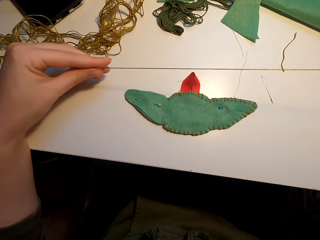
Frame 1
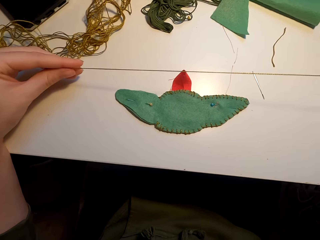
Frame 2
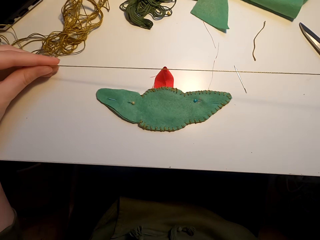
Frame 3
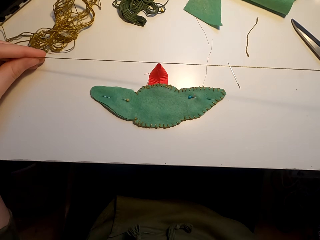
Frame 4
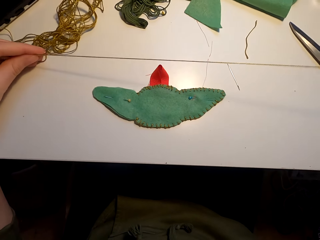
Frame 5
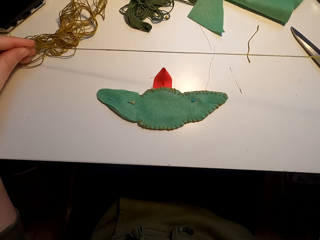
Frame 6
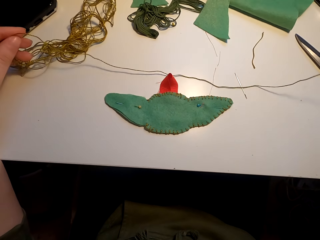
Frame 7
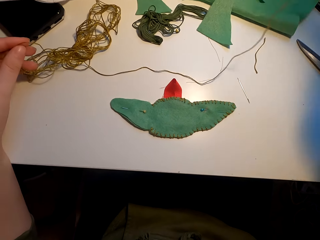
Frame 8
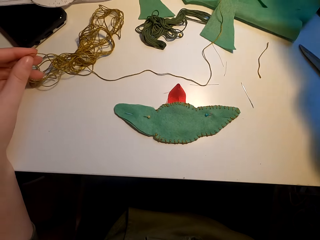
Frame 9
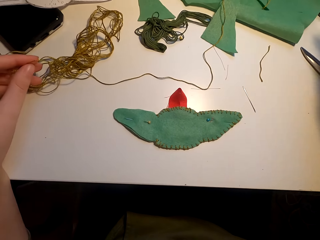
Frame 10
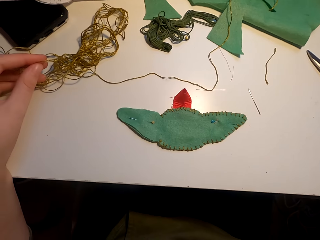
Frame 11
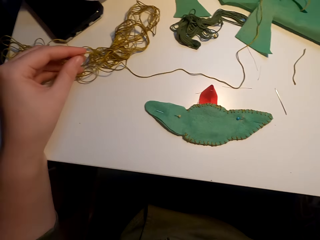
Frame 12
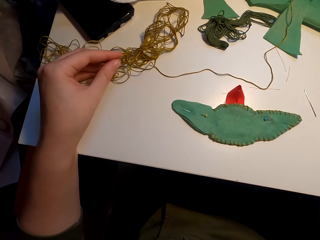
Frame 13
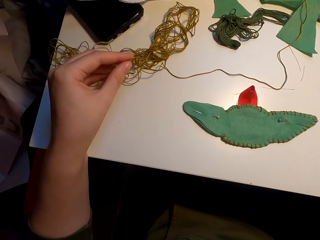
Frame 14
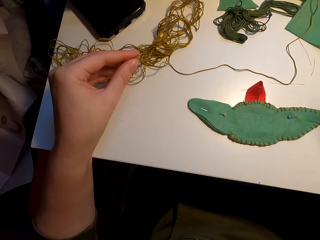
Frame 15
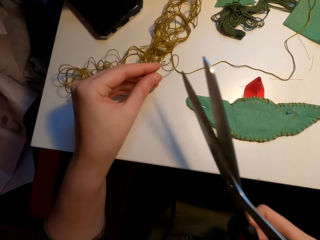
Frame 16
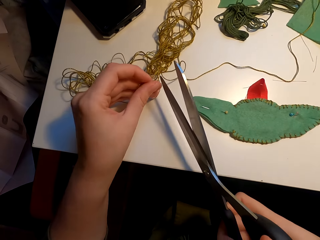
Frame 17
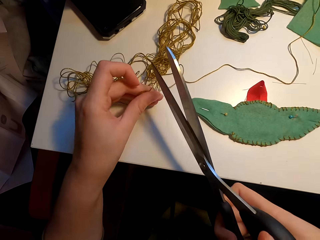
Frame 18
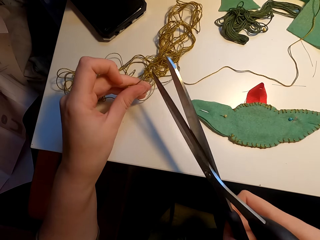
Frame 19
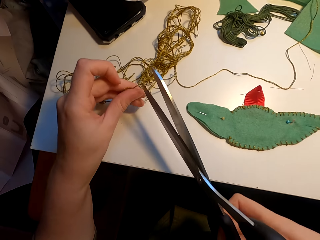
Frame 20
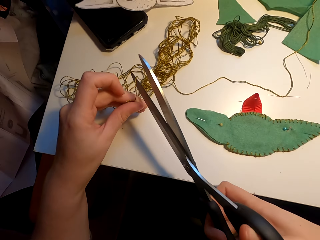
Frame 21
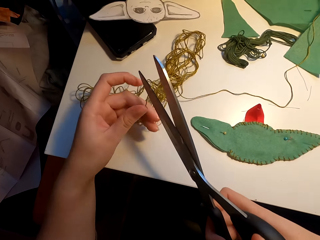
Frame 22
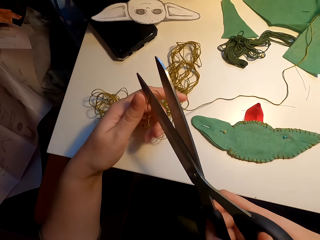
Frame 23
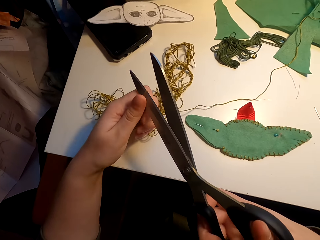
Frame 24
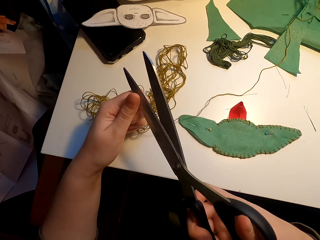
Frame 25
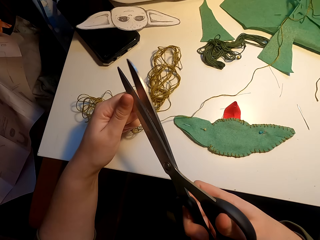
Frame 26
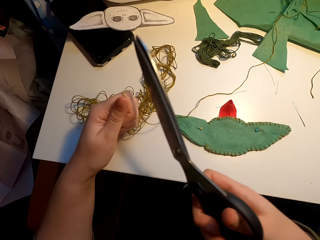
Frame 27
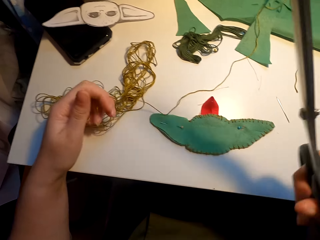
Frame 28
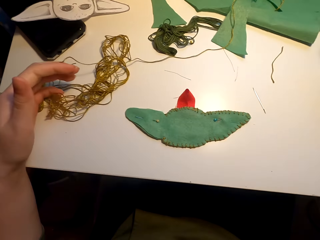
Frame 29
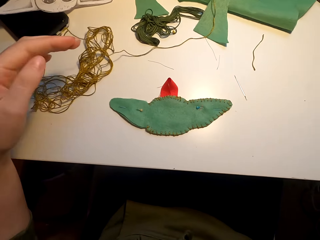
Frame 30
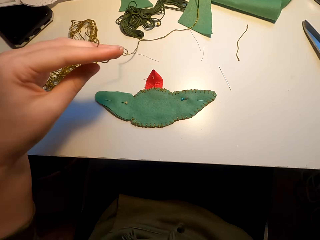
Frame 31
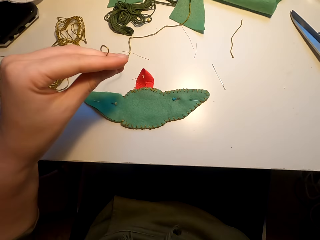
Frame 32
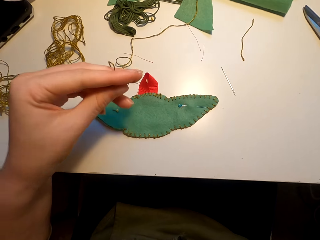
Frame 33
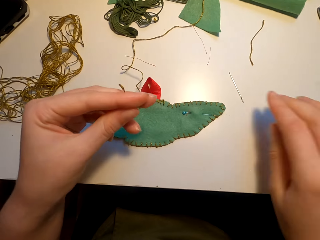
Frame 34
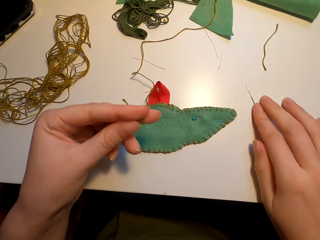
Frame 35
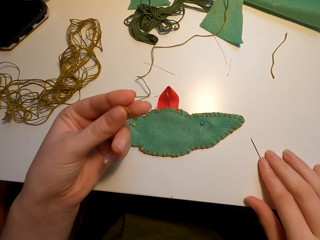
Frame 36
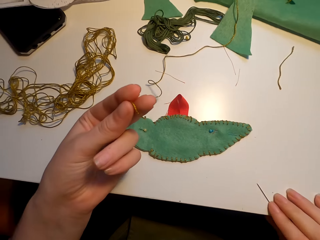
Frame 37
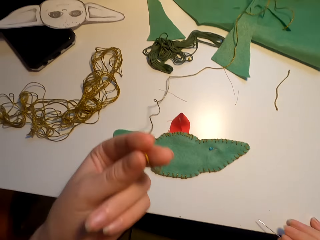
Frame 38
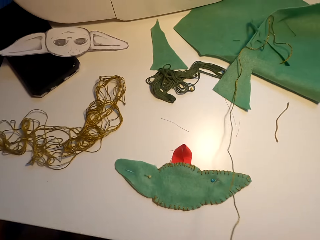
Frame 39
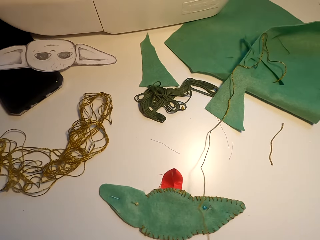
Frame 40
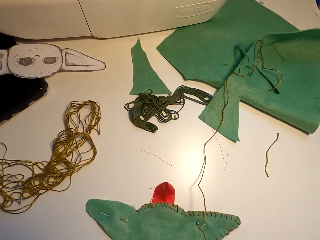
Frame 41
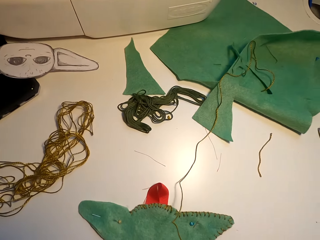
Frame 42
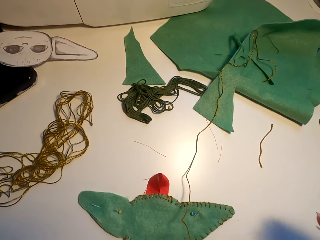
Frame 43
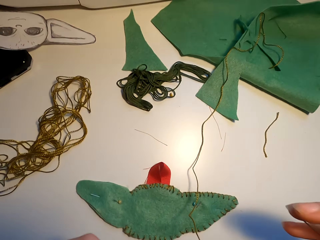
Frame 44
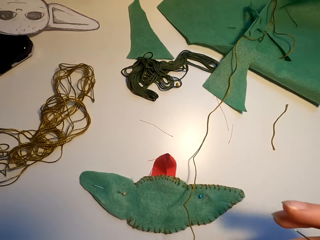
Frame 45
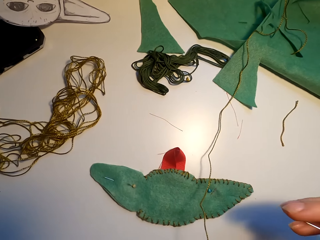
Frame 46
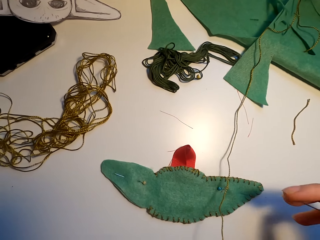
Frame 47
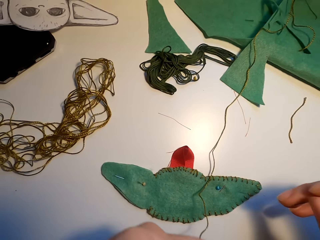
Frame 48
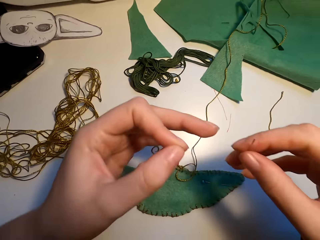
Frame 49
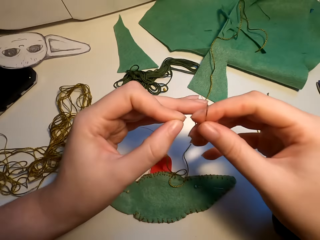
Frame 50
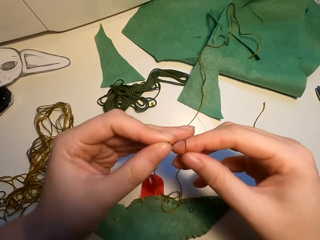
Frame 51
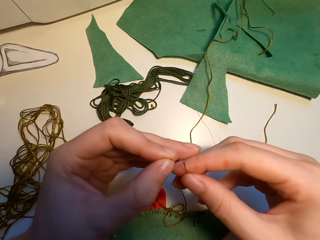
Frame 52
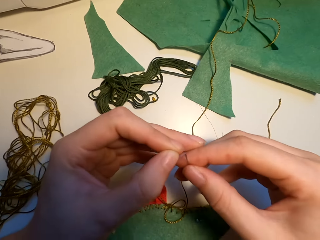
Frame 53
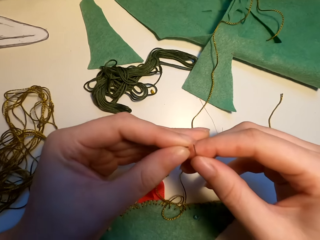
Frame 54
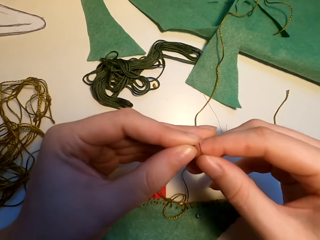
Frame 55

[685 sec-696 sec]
The camera wearer cuts the yarn or thread with scissors. They place the scissors on the table. They move the thread. They put the yarn in the needle.

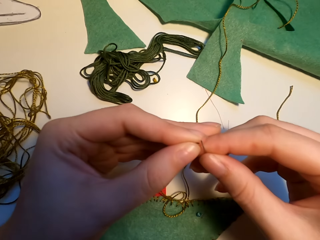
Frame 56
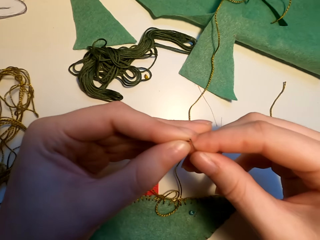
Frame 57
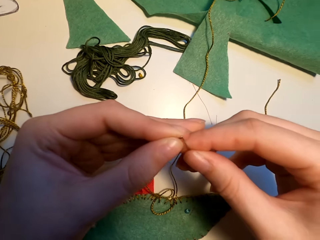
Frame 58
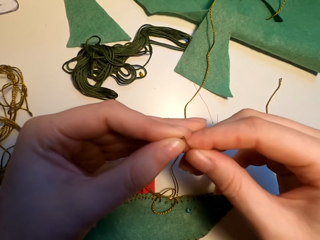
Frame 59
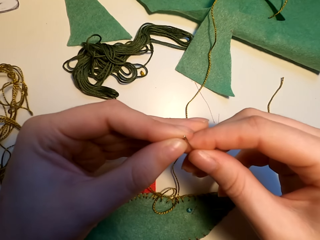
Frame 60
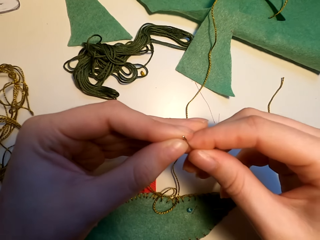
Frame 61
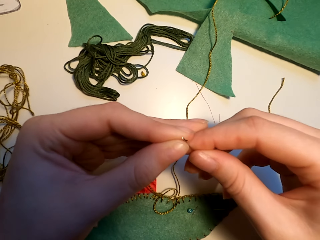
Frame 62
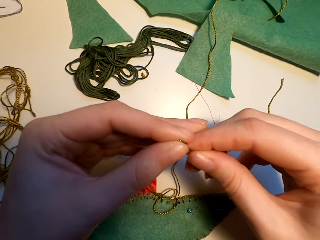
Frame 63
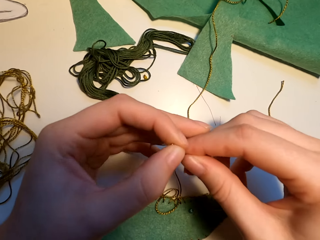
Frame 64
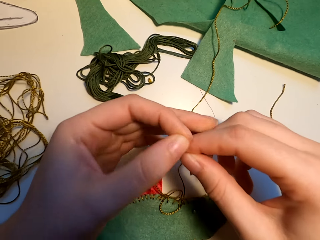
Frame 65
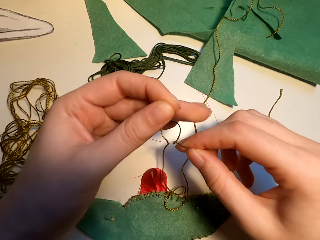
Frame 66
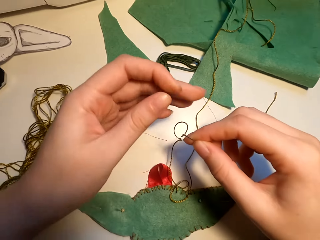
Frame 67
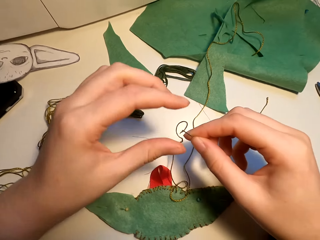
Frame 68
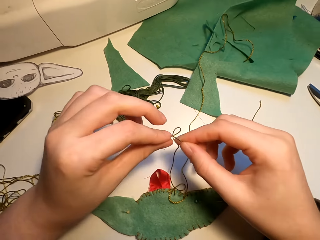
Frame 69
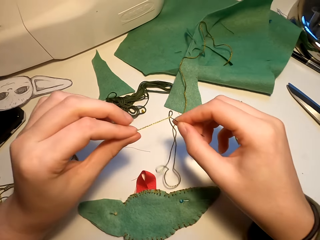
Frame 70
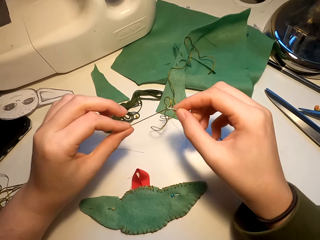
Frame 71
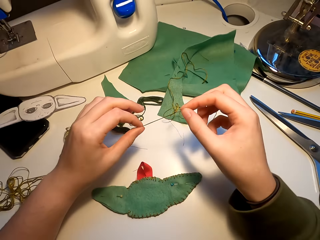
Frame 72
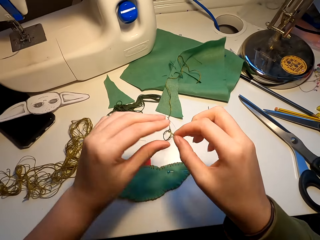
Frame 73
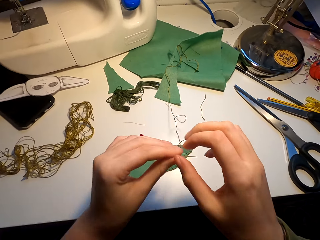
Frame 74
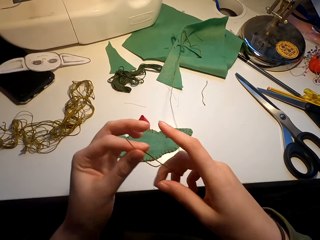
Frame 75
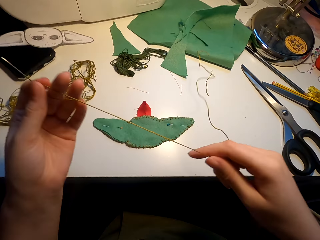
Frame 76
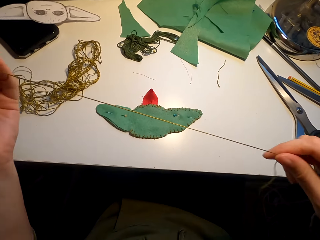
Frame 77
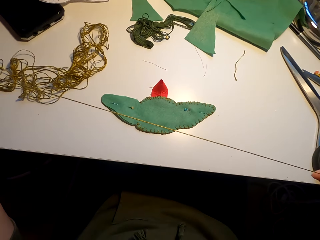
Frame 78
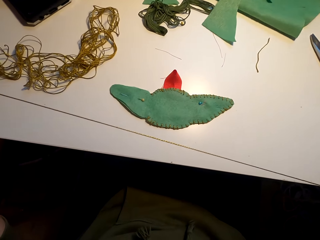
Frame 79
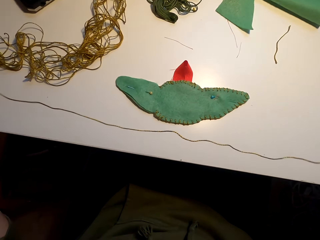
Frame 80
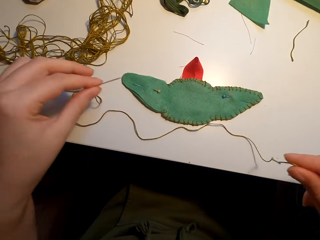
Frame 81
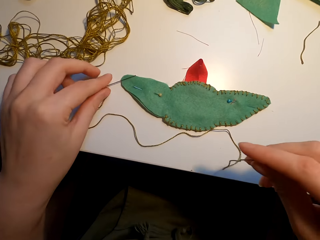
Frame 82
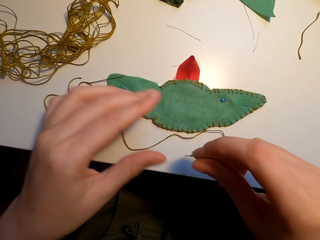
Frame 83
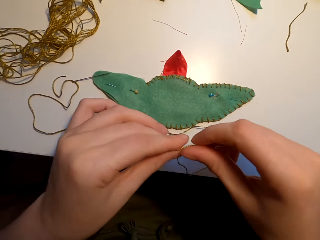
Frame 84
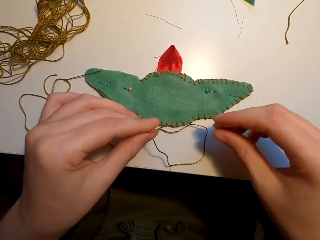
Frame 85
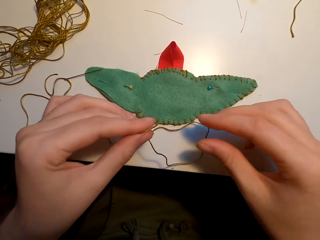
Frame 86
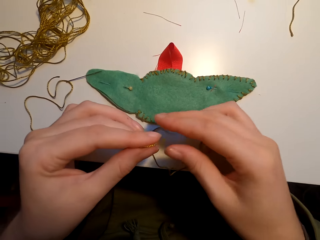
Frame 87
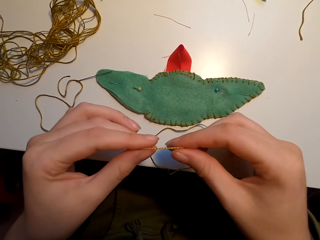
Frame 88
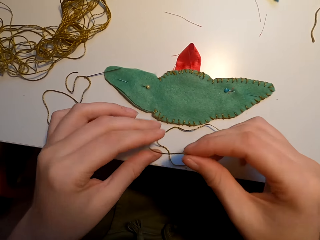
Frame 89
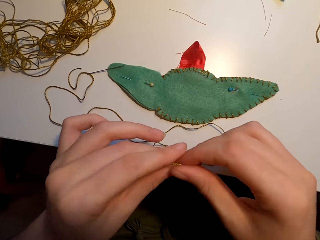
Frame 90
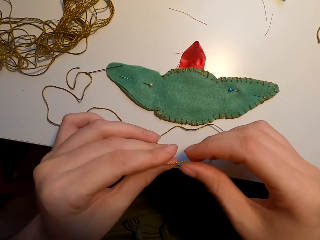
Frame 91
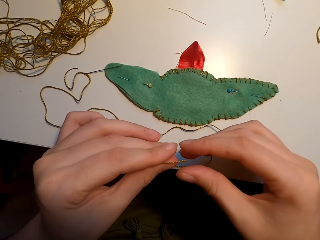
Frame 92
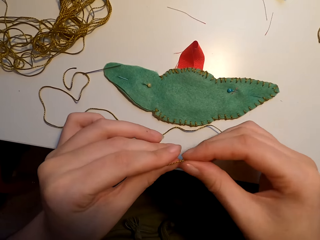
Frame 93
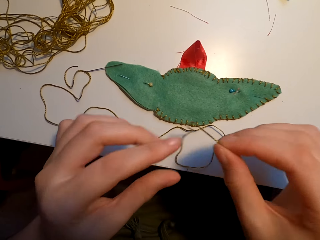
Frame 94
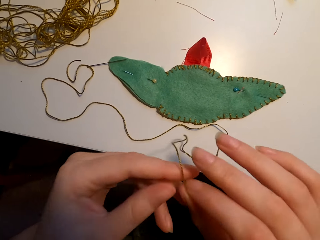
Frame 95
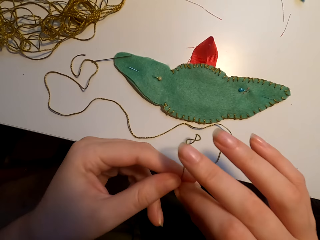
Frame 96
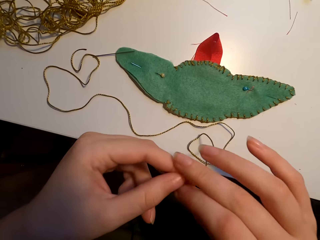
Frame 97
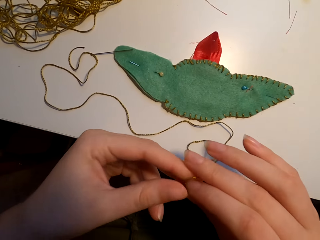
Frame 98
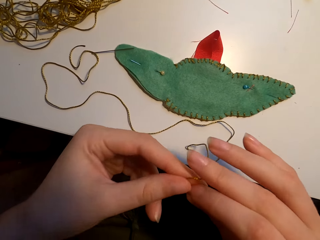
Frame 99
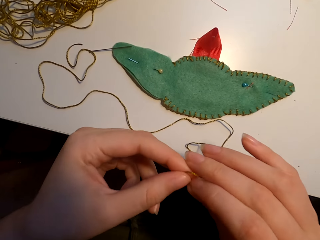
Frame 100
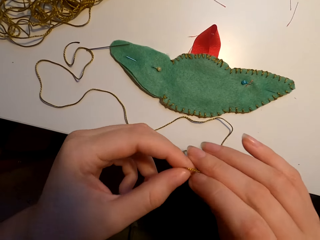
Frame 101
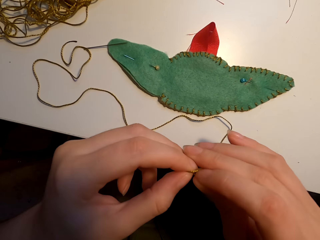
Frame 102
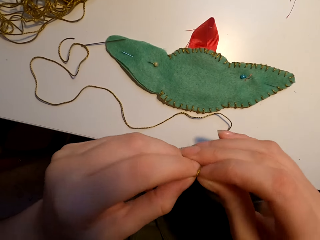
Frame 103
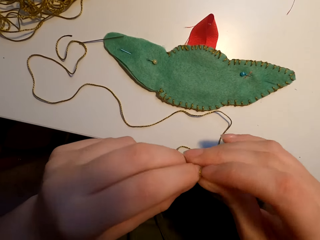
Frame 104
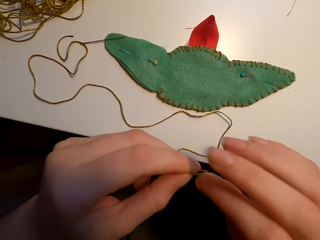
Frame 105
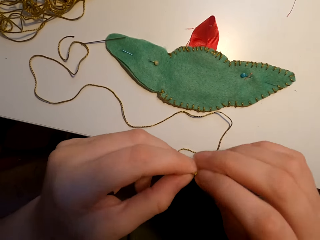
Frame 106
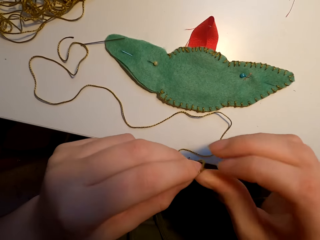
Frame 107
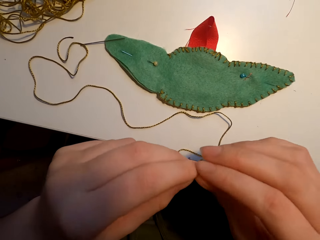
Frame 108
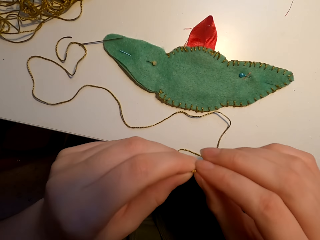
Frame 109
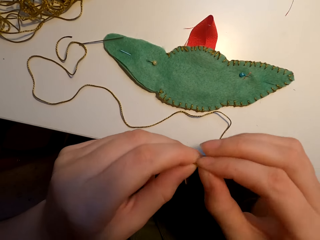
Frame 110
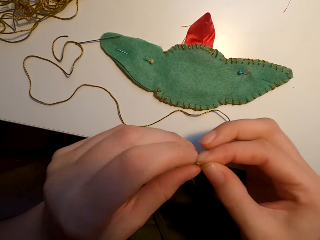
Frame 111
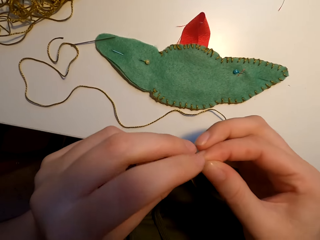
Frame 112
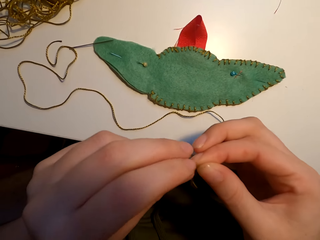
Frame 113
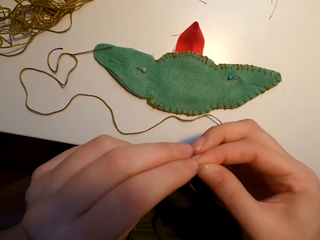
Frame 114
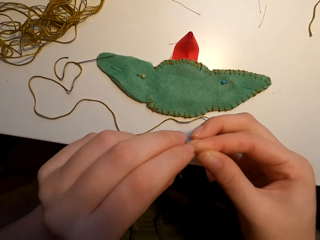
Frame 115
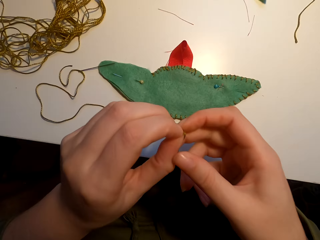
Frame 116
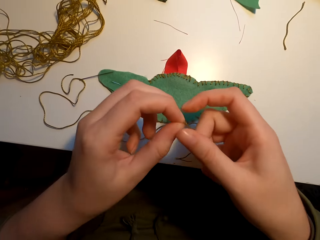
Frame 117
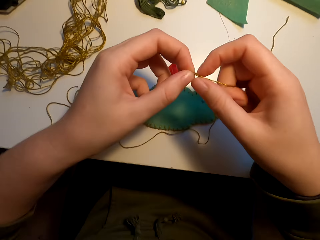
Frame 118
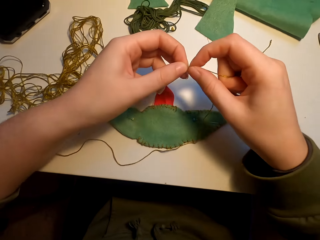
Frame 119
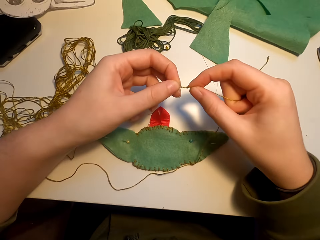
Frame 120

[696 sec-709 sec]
The camera wearer straightens the yarn. They place the needle on the table. They tie the knot.
